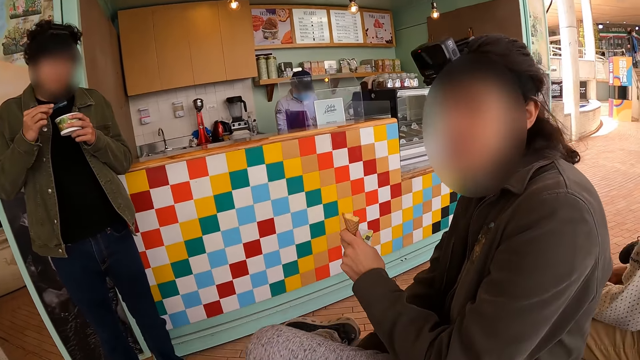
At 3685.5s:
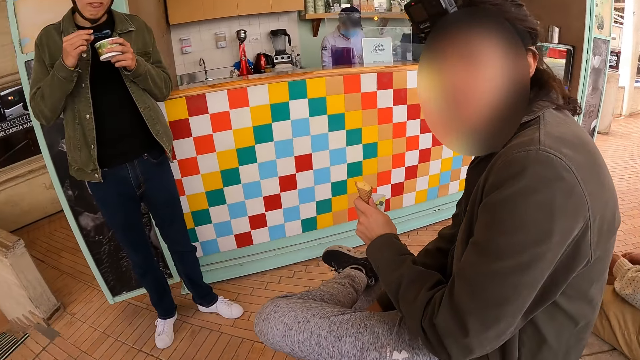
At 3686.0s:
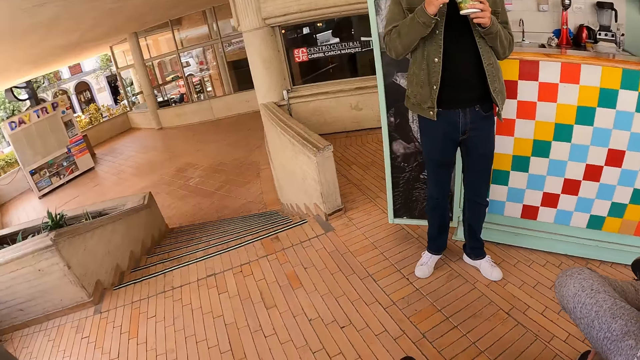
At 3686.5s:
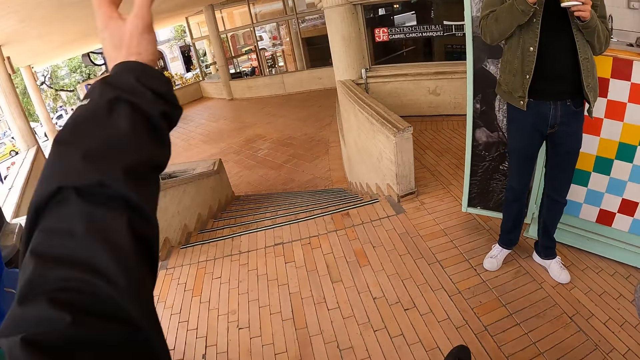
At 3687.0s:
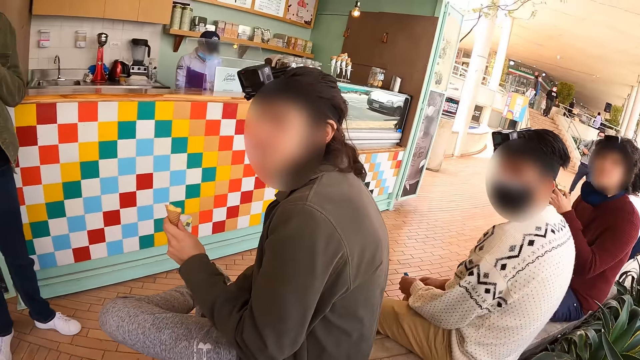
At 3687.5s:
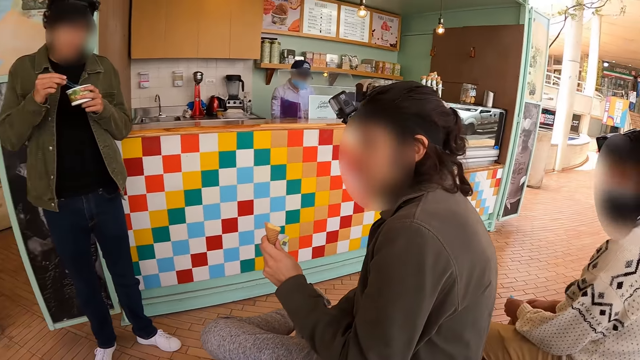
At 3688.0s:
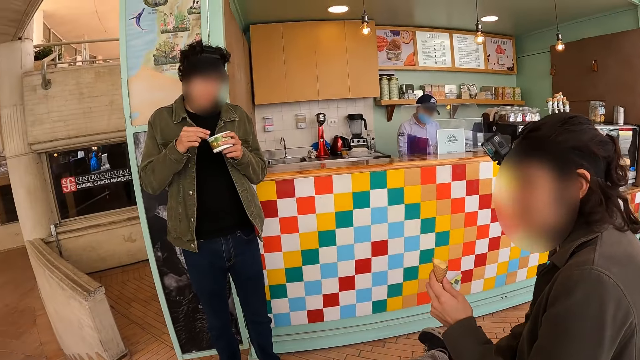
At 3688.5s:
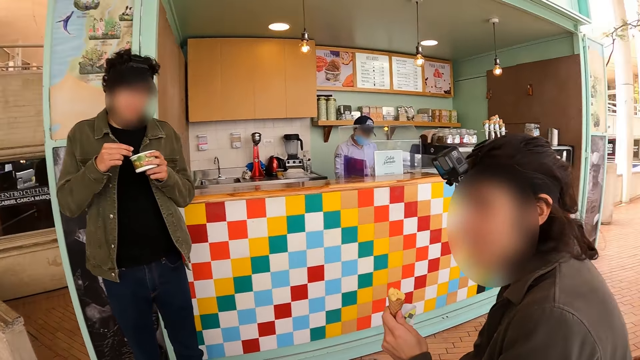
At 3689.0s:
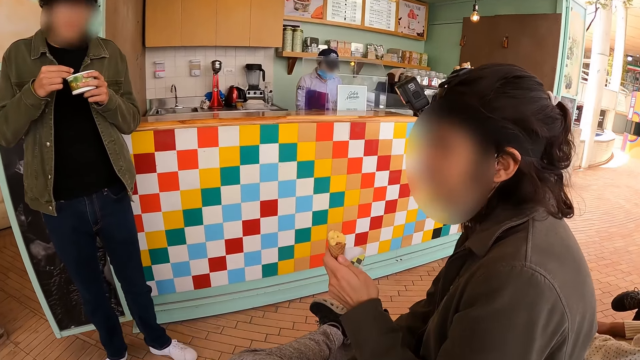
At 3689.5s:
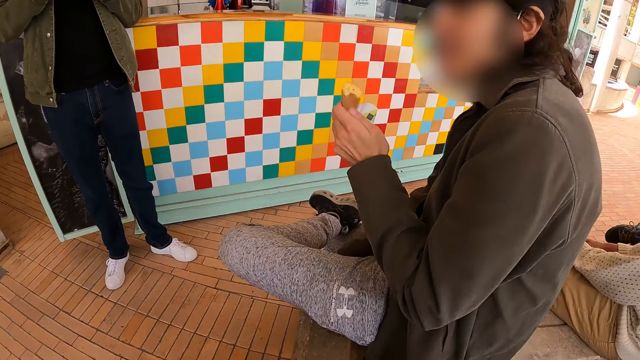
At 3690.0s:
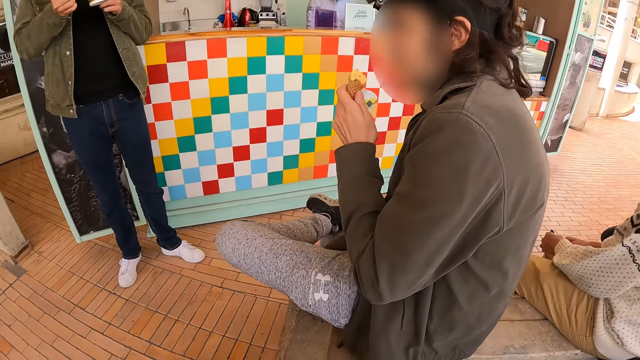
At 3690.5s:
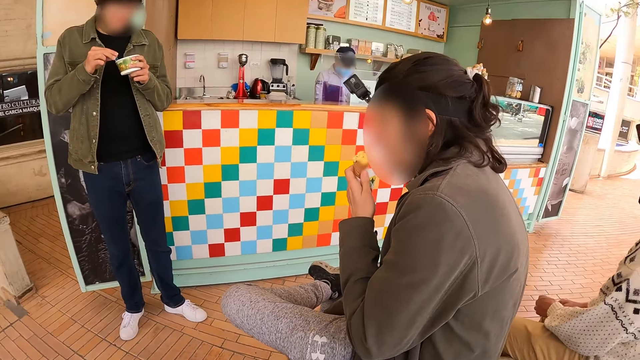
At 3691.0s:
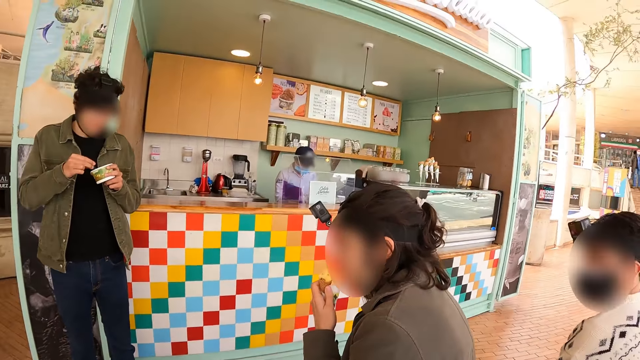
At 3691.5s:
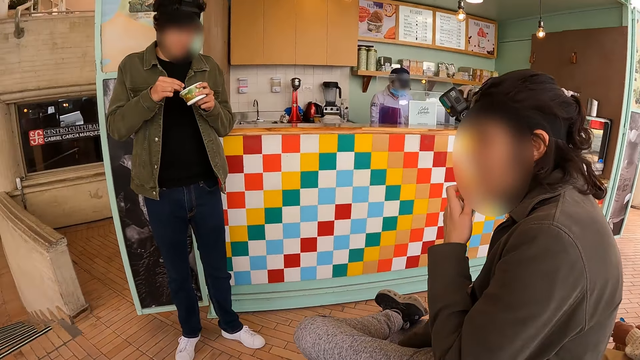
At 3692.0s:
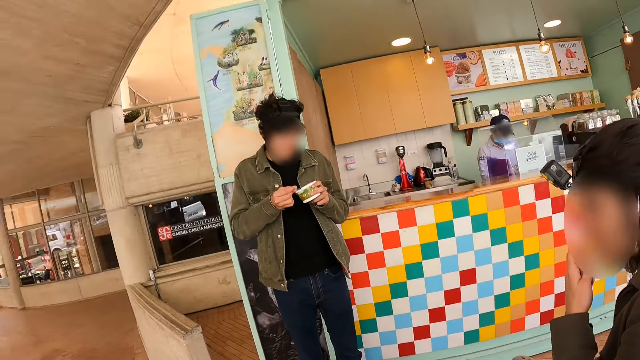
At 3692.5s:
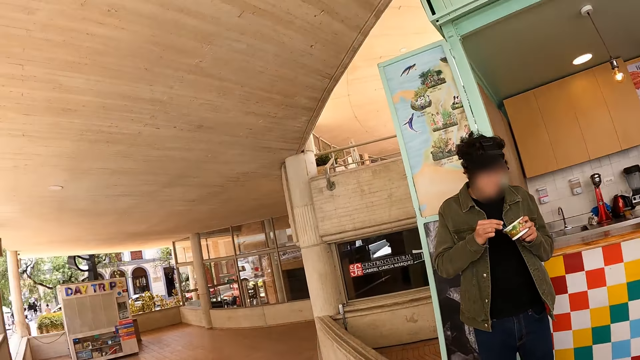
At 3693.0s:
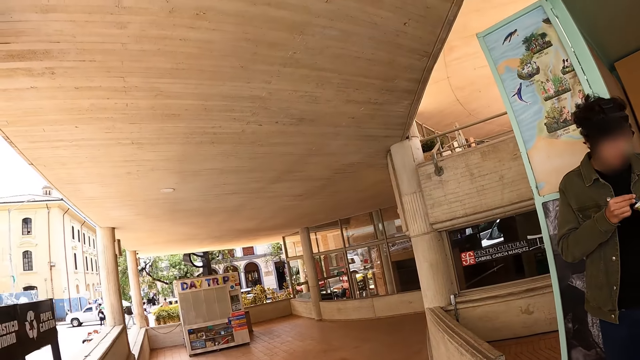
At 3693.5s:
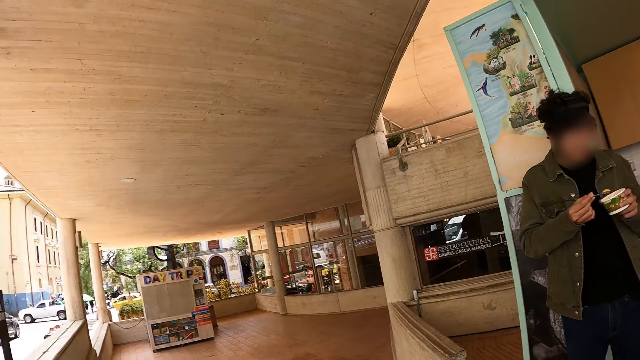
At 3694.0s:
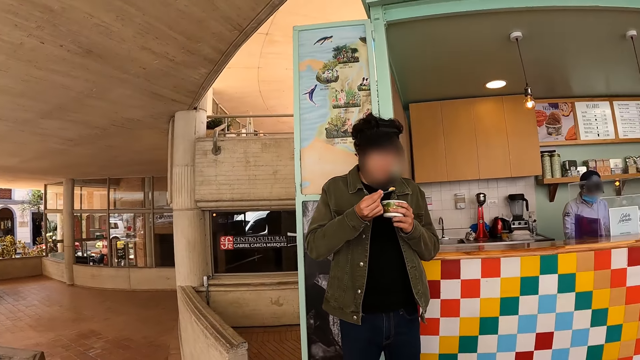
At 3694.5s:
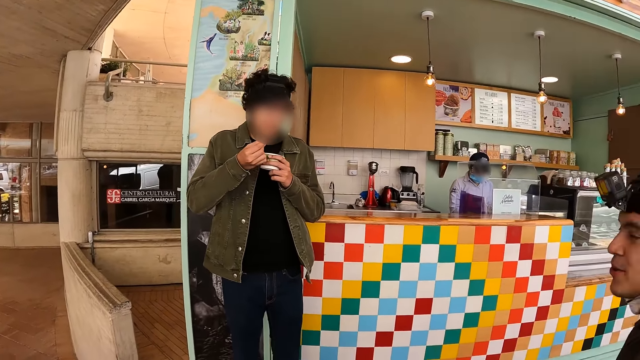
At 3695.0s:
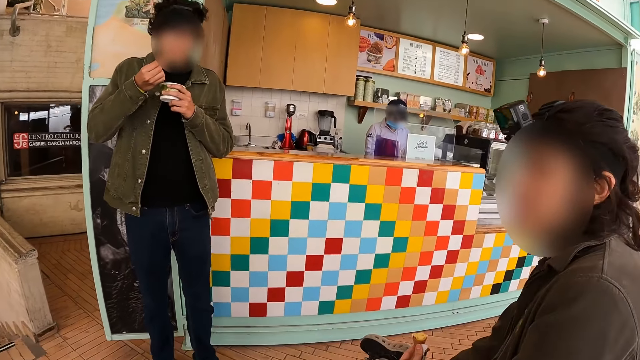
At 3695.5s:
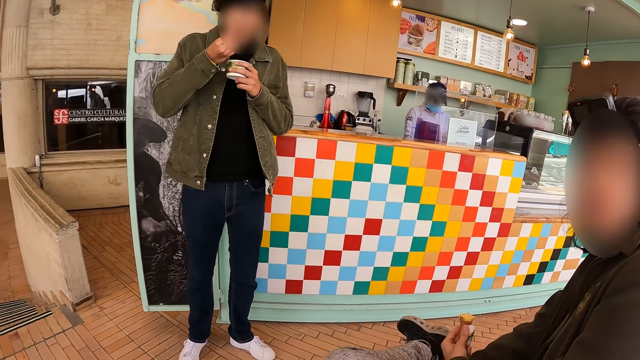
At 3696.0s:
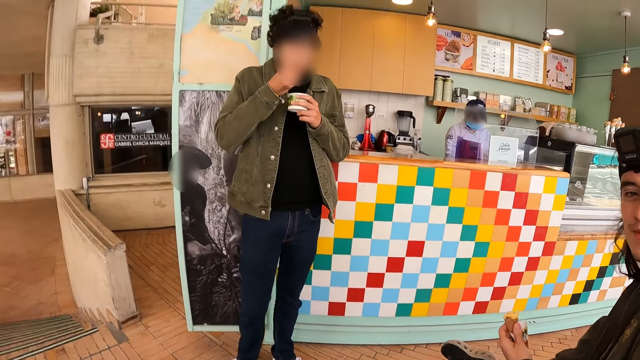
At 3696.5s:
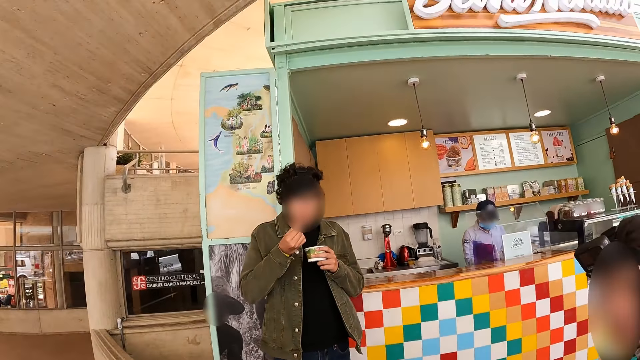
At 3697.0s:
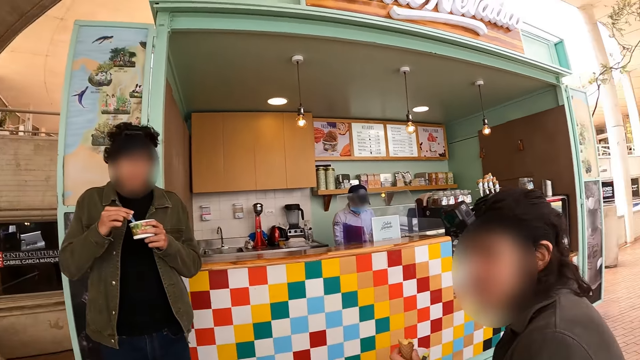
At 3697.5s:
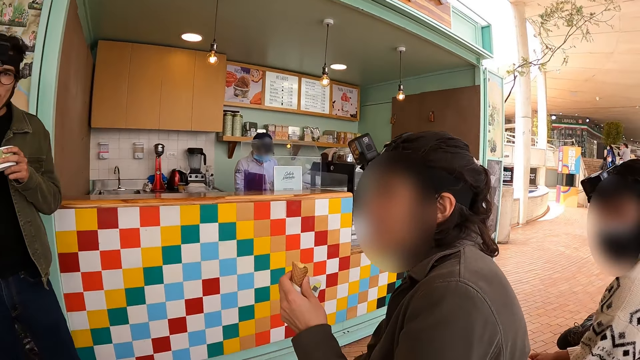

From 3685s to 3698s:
The camera wearer looks around the verandah. They stare at a man. They interact with another man. They look around the verandah. They interact with the other man.

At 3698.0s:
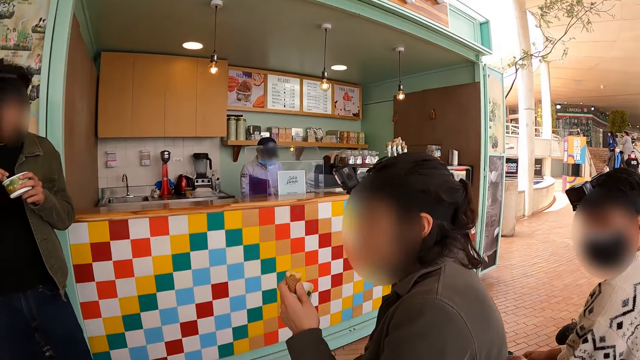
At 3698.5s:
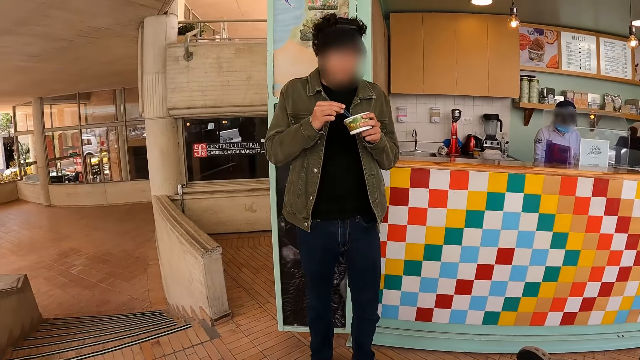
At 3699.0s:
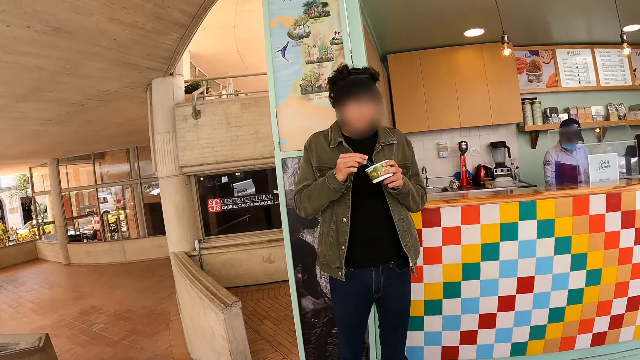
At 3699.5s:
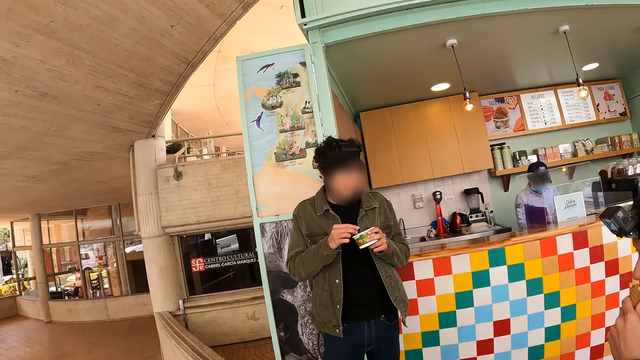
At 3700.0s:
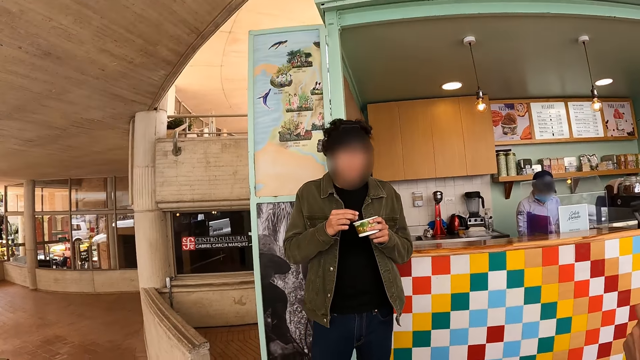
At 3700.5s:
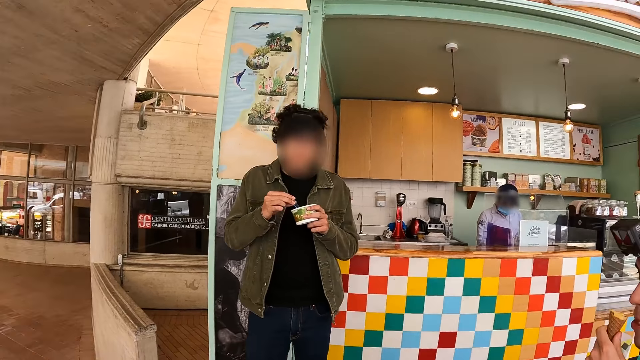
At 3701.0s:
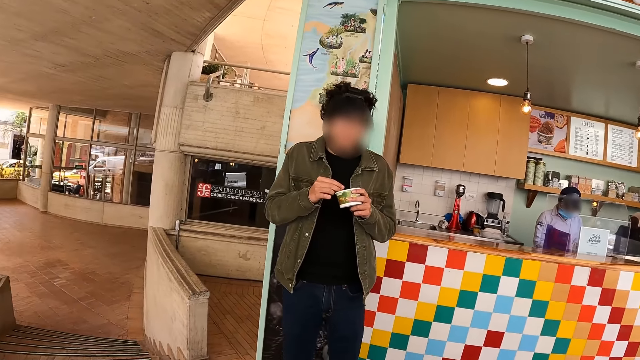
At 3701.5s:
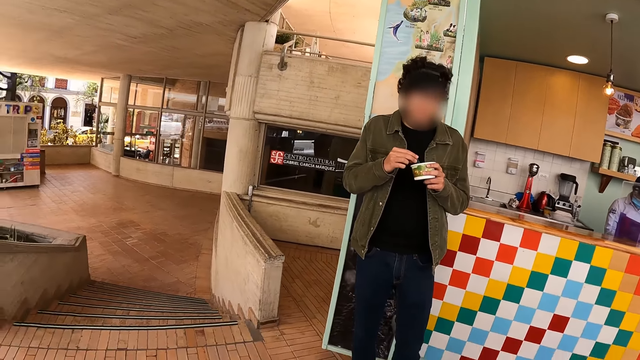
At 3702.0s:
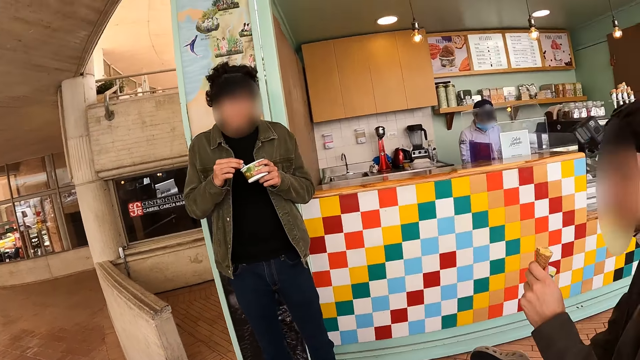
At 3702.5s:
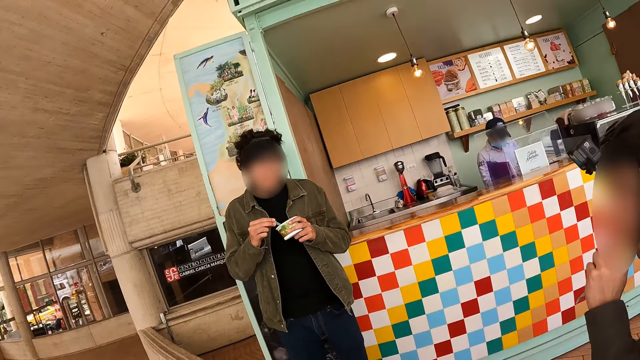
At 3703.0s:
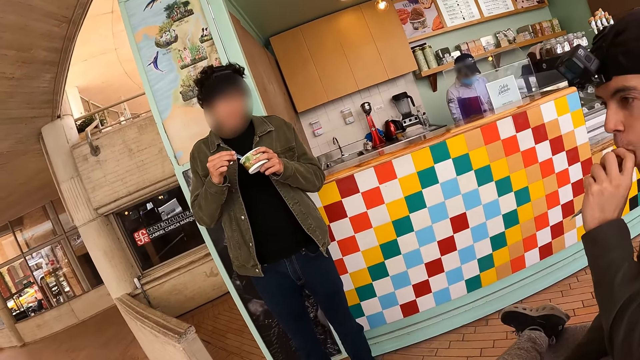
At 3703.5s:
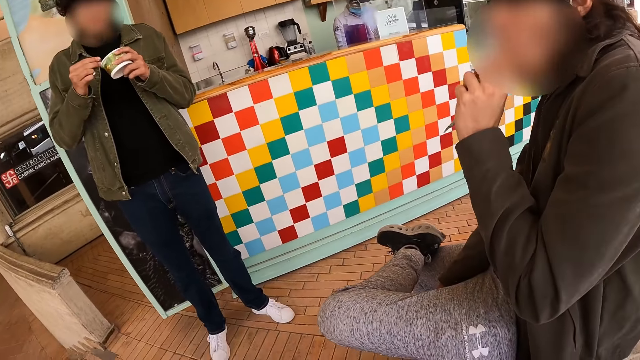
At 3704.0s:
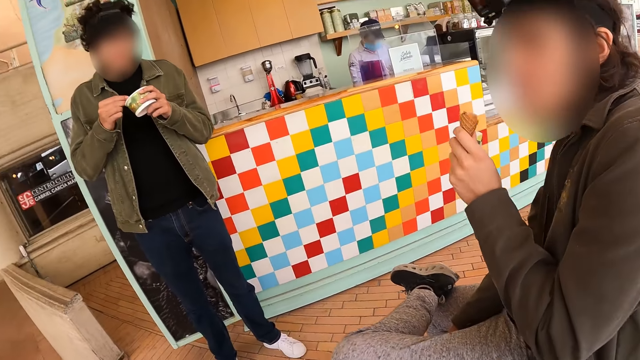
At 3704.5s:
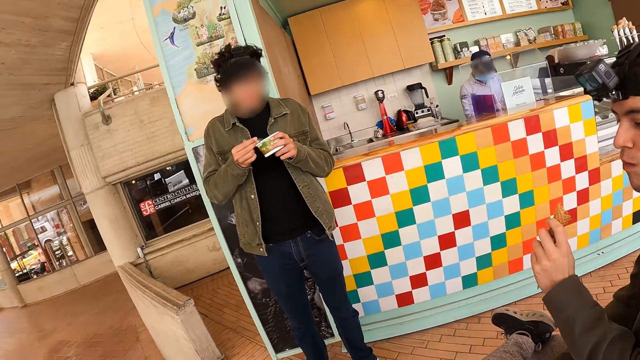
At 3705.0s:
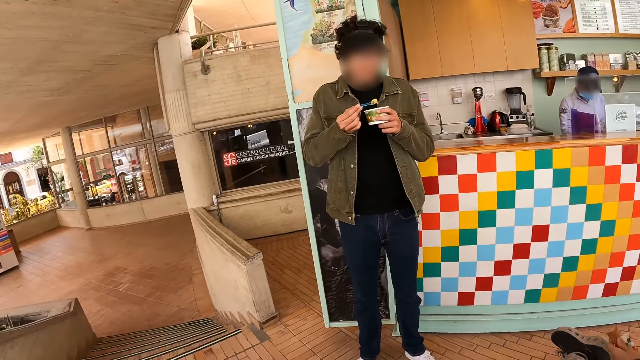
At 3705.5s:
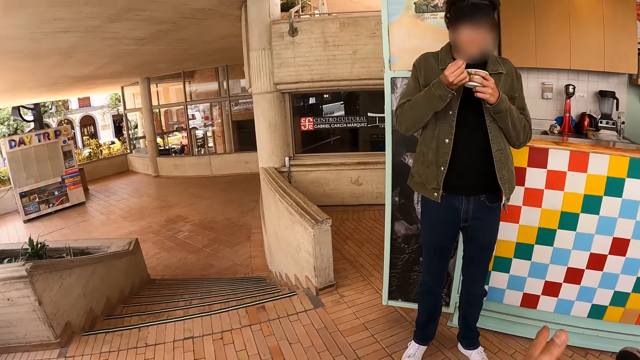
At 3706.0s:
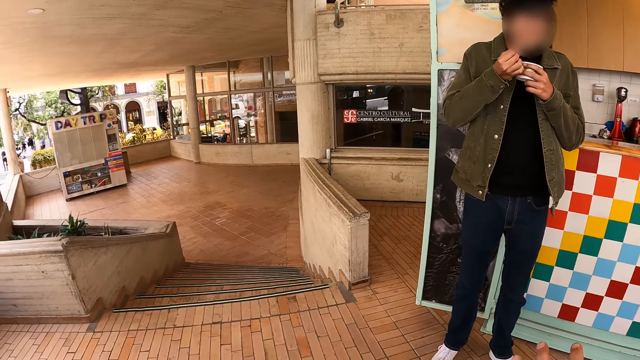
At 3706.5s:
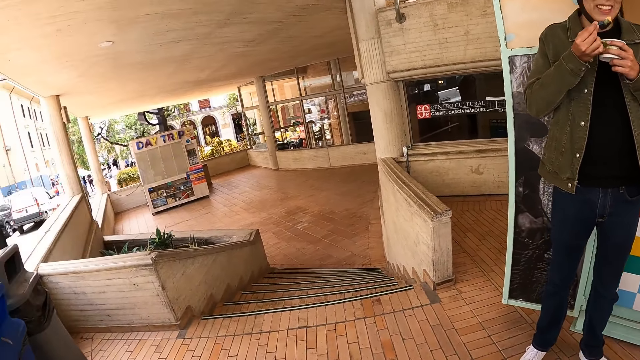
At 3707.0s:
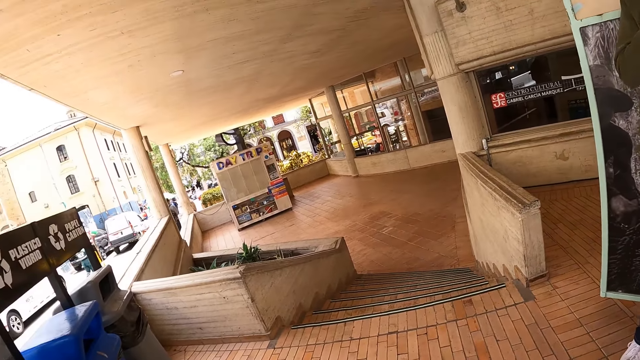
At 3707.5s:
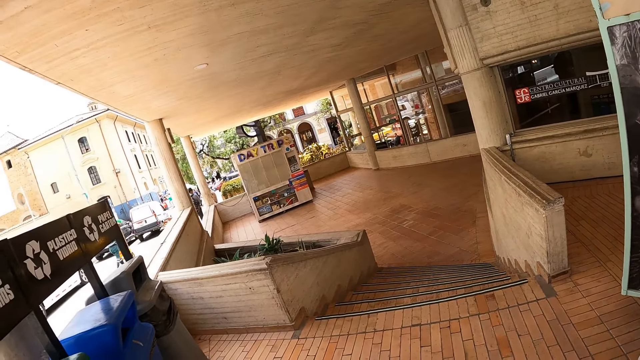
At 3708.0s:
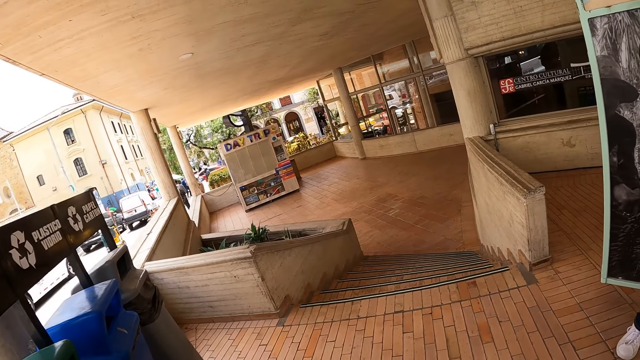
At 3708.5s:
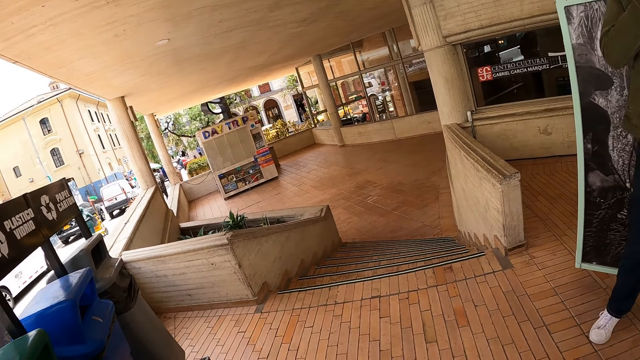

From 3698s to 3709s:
The camera wearer stares at a man. They interact with another man. They stare at the first man. They look around the verandah.
